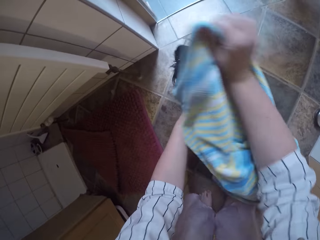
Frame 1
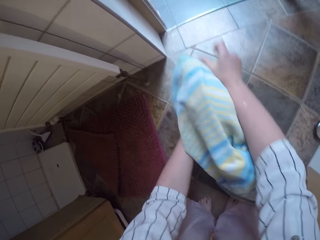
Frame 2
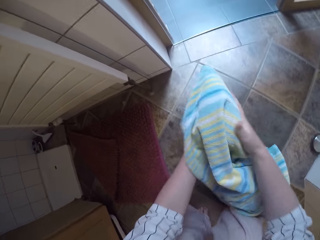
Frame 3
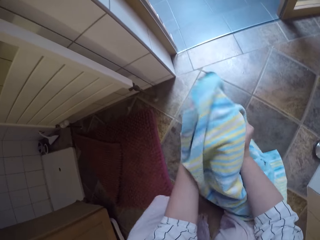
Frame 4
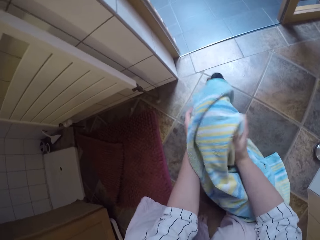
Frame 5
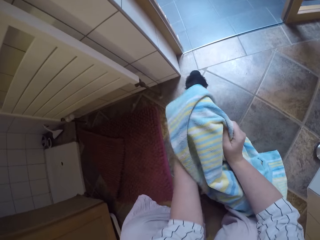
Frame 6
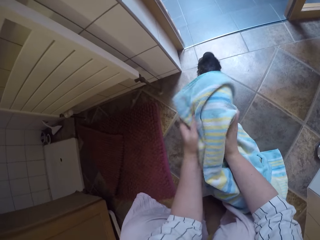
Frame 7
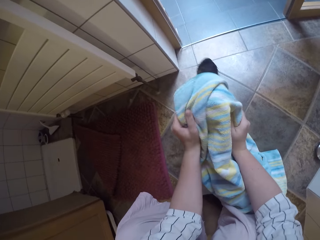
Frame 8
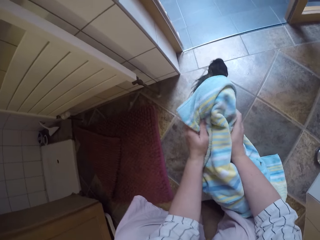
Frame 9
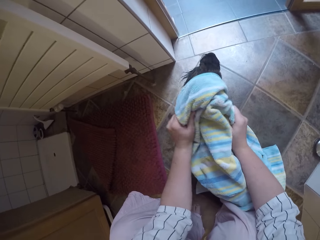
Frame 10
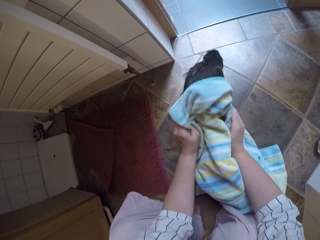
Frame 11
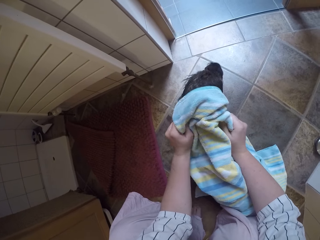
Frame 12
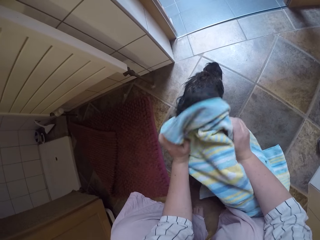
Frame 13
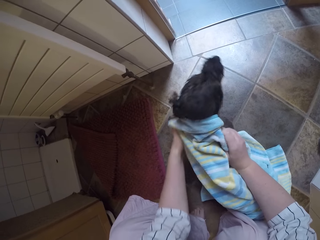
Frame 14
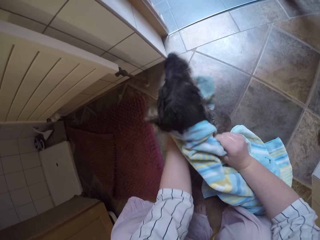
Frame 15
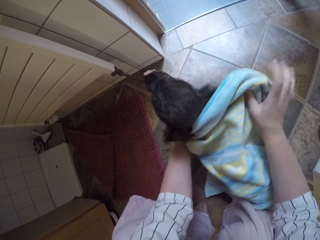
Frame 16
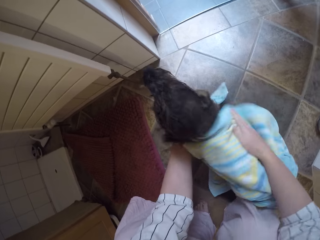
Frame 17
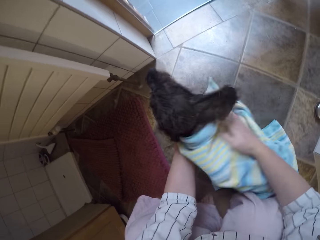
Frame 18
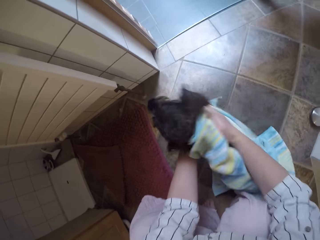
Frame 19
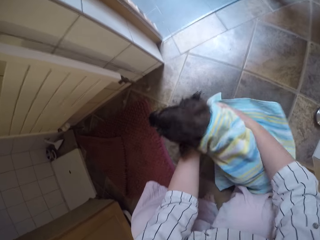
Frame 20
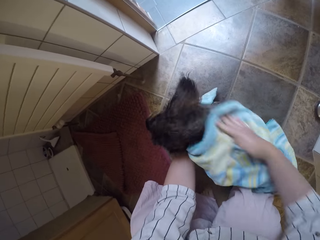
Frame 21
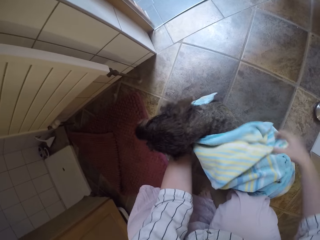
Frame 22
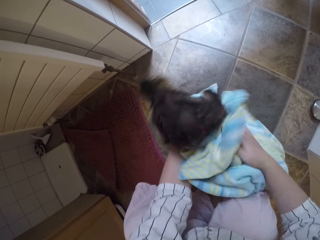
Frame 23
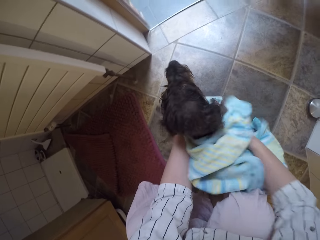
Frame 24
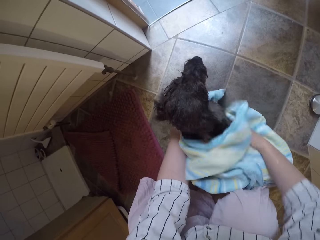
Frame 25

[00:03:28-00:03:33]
The camera wearer dries the puppy with the towel.

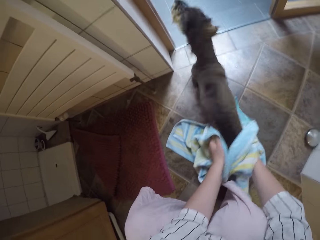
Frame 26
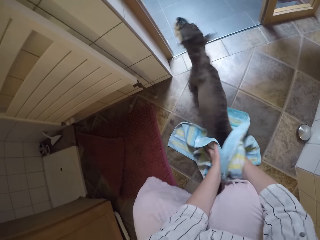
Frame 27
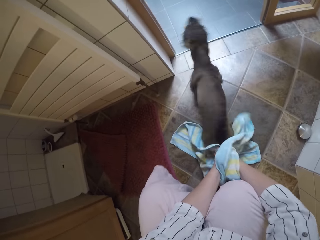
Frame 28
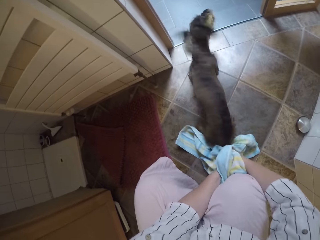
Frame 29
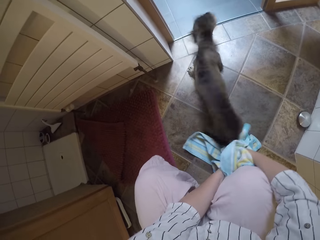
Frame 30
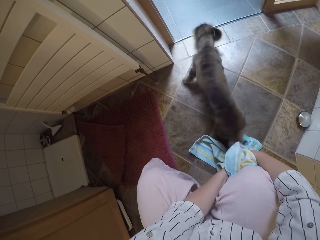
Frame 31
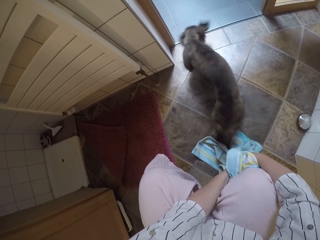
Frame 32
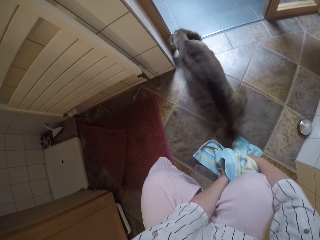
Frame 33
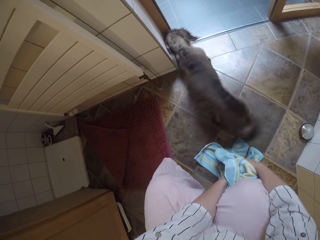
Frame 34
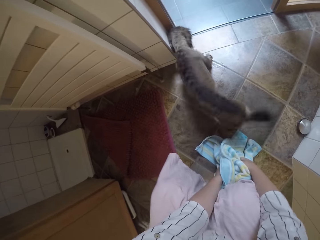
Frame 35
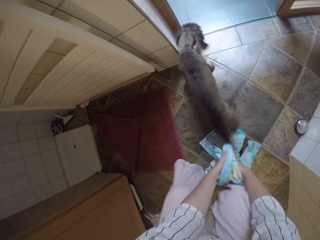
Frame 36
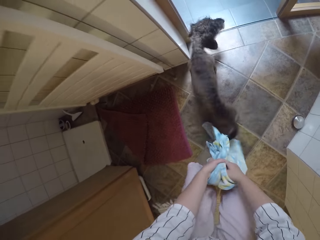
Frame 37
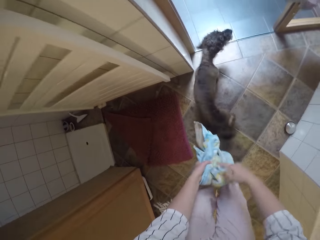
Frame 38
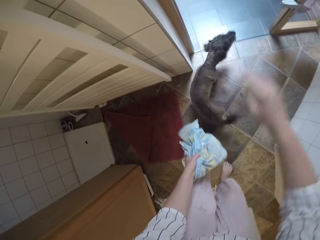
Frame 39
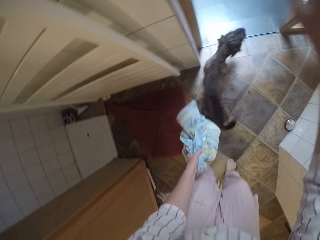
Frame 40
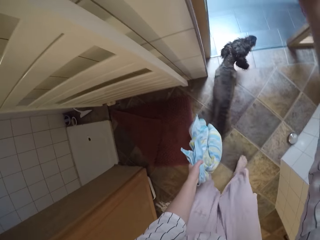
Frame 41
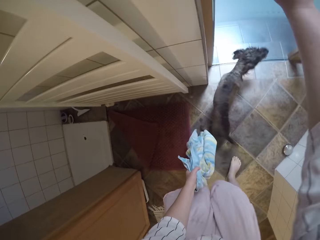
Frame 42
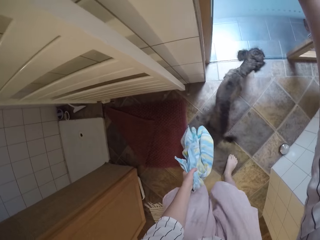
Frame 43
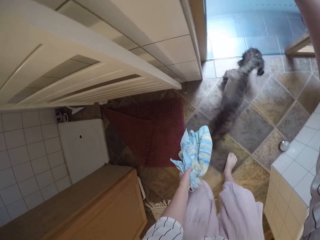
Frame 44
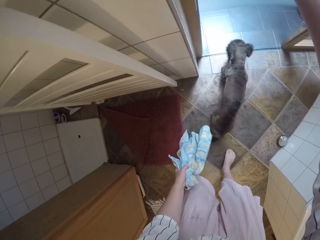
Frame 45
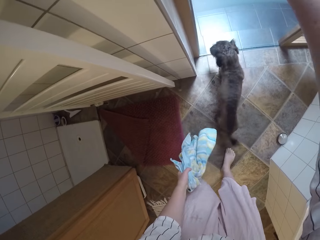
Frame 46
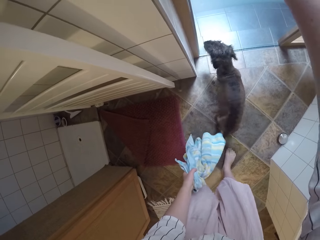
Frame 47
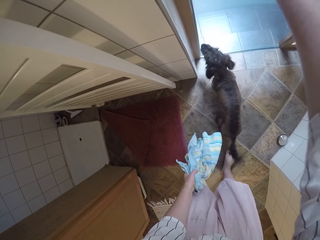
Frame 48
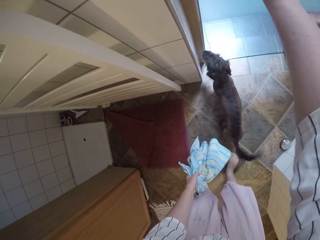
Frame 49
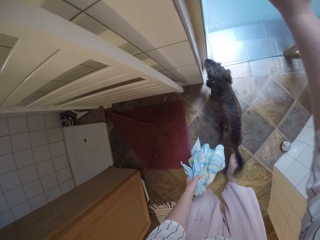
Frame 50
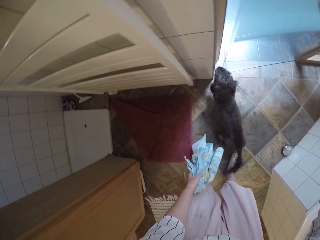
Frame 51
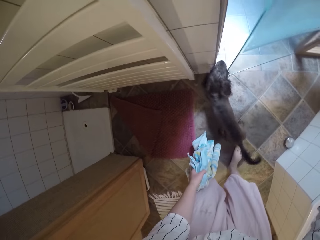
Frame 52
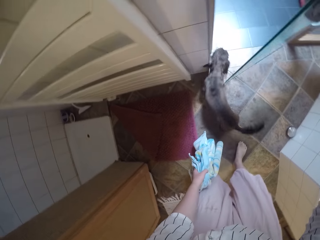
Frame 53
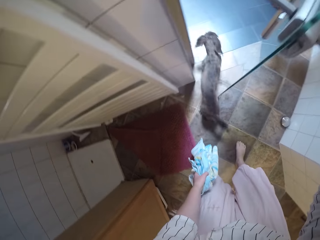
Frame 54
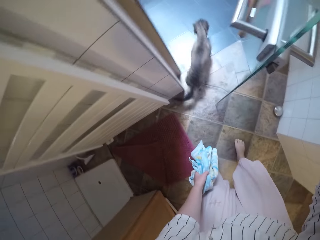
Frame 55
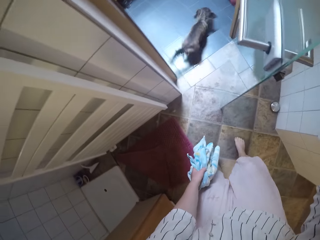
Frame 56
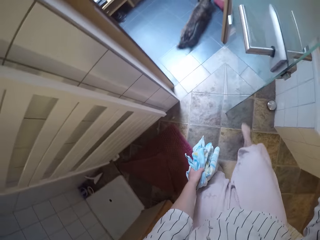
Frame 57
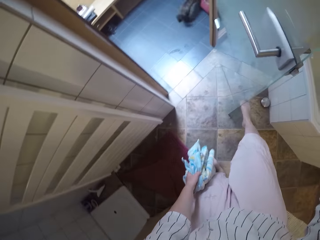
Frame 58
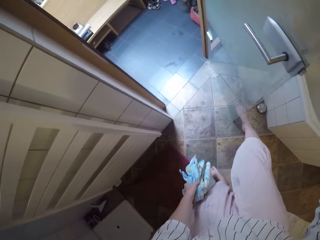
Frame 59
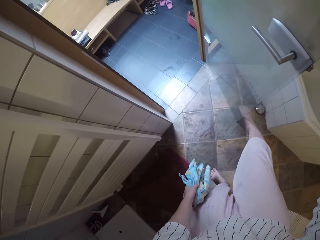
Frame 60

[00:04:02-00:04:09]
The camera wearer completes drying the chihuahua. He stands up from the floor. He opens the house door with his right hand. He looks at the chihuahua.
